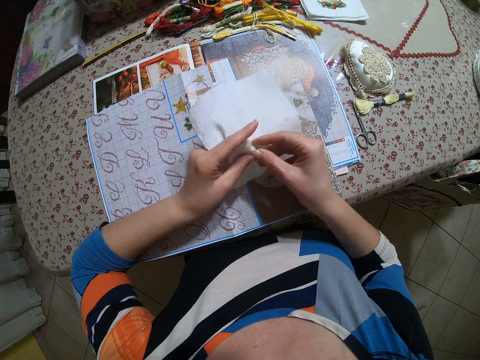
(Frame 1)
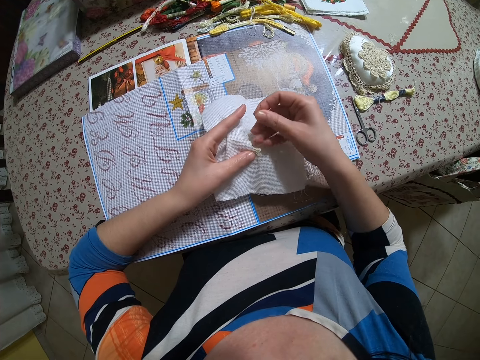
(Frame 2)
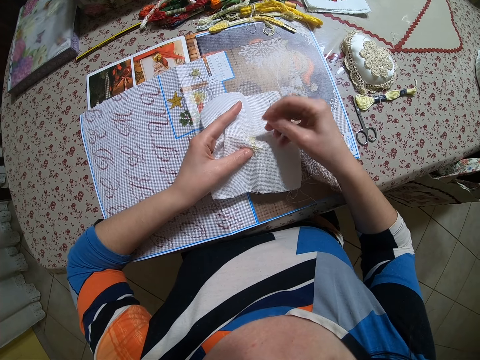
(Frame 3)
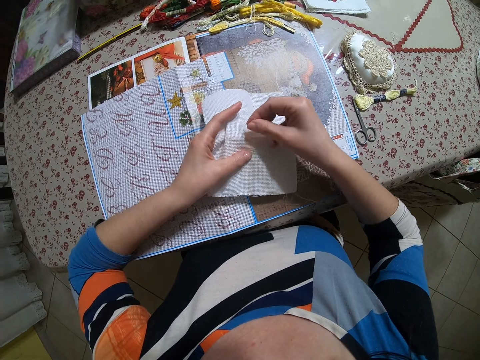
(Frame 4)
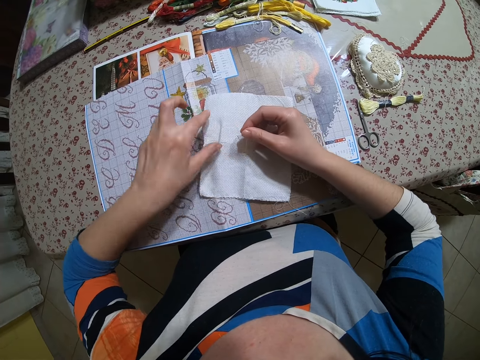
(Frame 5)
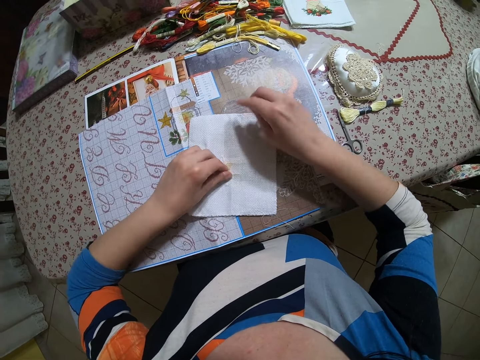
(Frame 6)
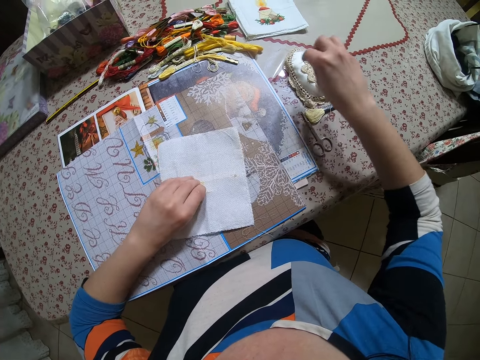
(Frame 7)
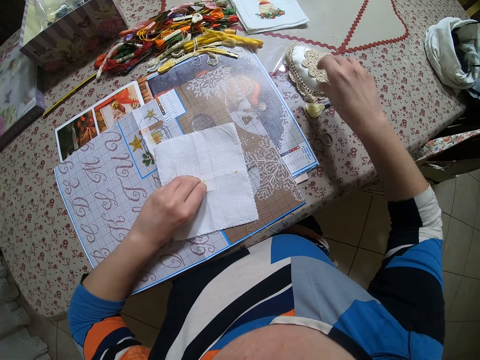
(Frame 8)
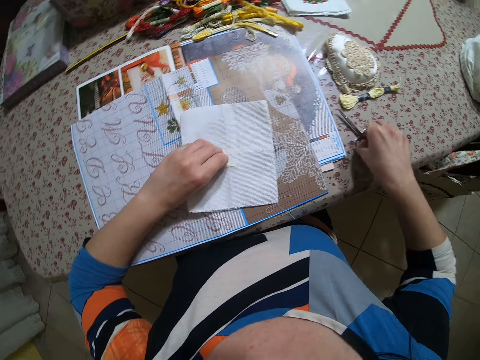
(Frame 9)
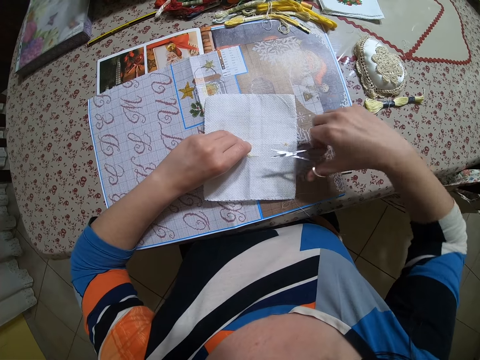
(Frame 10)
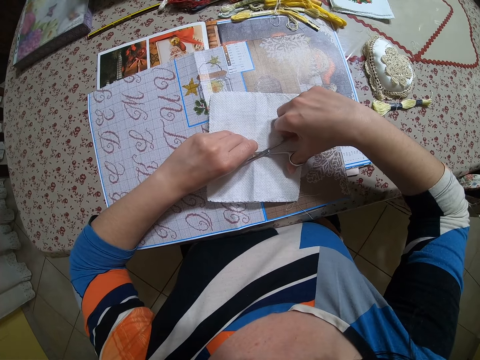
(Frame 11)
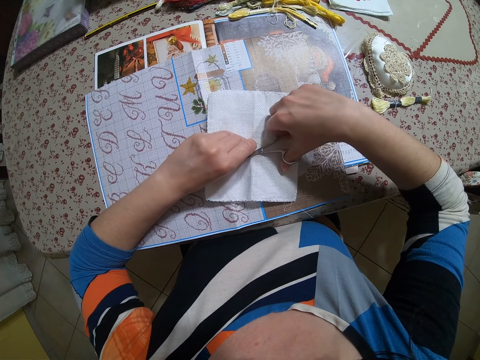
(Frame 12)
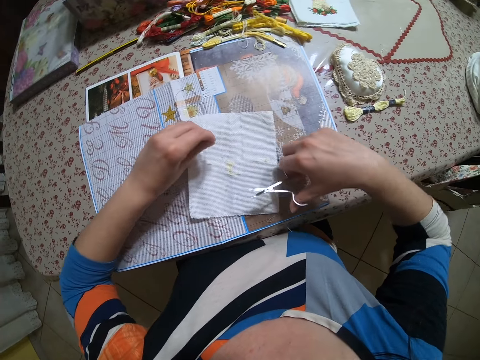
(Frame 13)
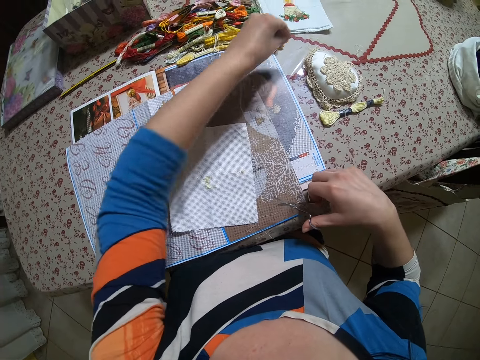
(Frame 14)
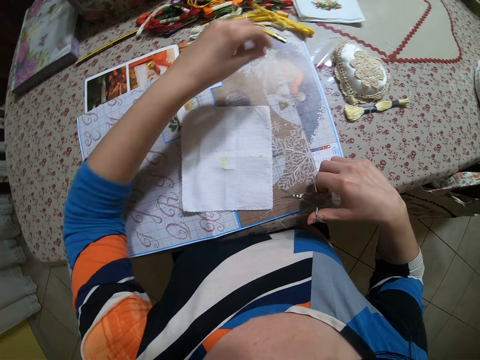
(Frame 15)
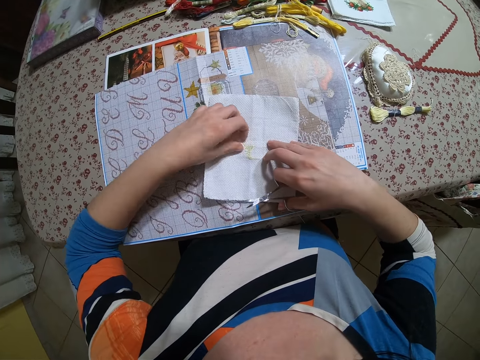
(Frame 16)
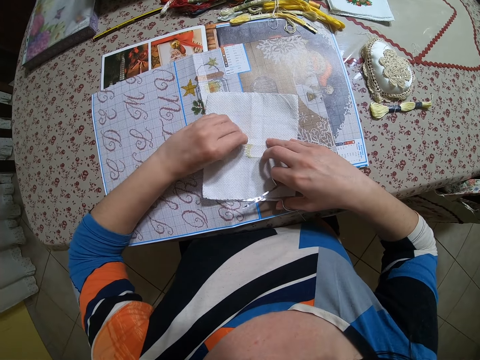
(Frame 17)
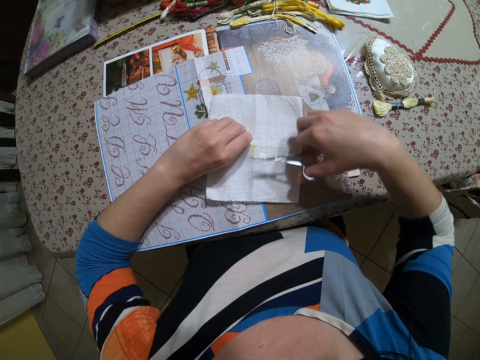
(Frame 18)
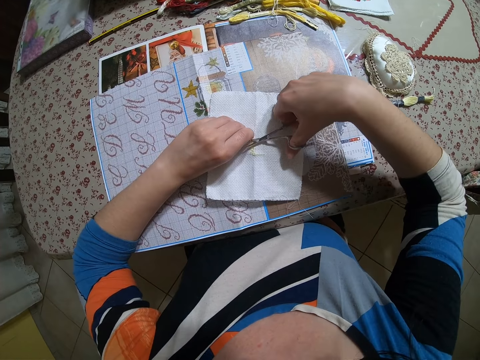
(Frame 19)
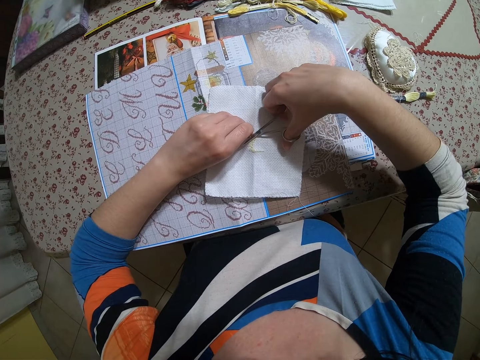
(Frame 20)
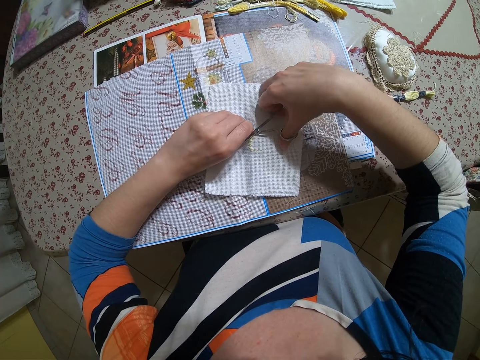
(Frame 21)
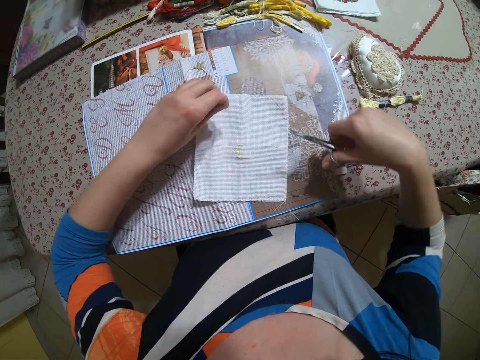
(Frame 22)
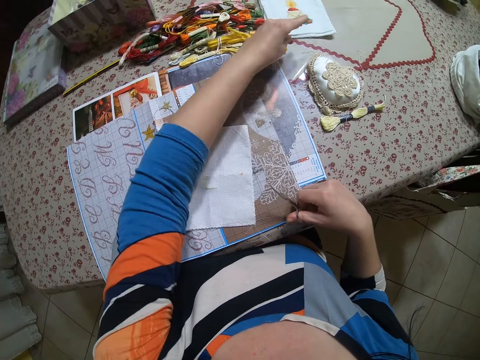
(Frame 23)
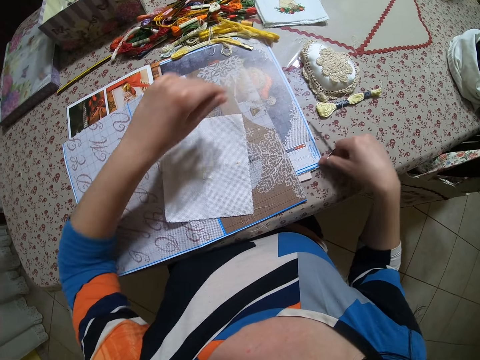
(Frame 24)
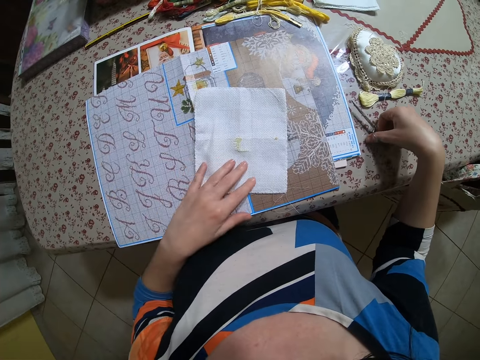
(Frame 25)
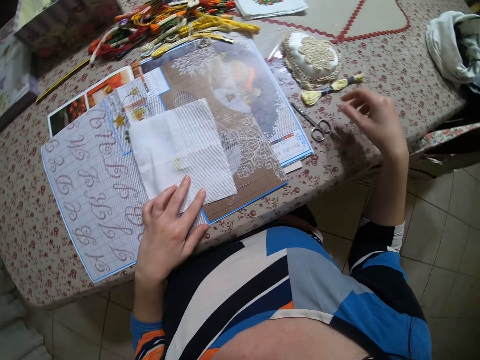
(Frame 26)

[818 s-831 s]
The camera wearer holds the thread in the muslin with her right hand. She drops the muslin in her left hand on the table. She holds the thread in the muslin with her right hand. She drops the needle in the needle holder with her right hand. She picks up the scissors from the table with her right hand. She cuts the thread in the muslin with the scissors in her right hand. She drops the thread in her left hand on the table. She holds out the thread on the piece of cloth with her left hand. She cuts the thread on the piece of cloth with the scissors in her right hand. She drops the thread on the table with her left hand. She drops the scissors on the table with her right hand.

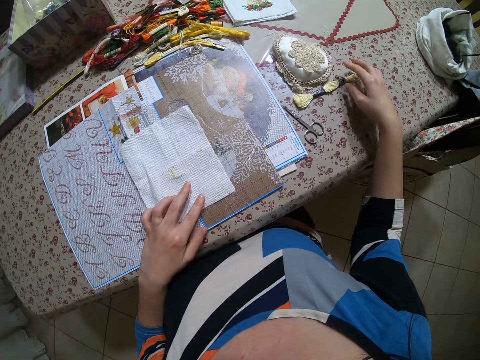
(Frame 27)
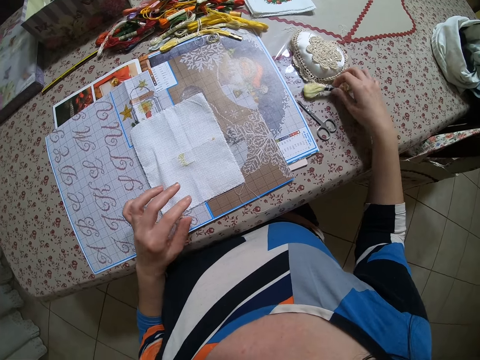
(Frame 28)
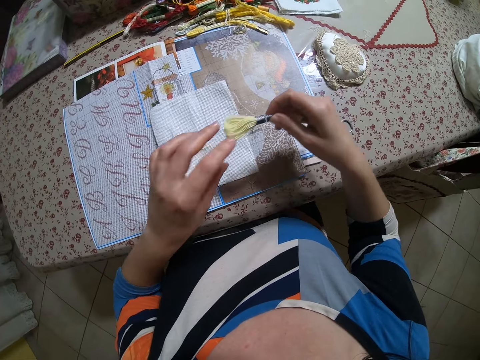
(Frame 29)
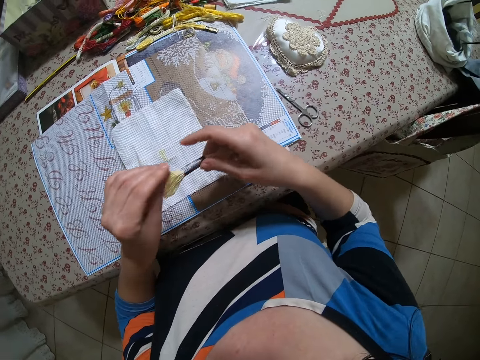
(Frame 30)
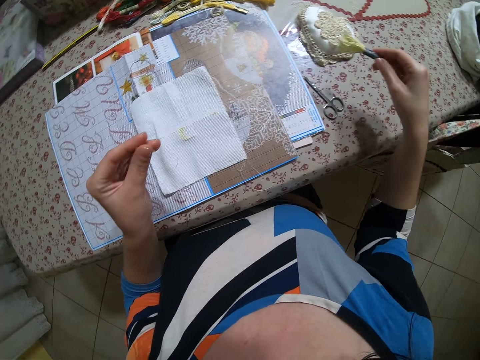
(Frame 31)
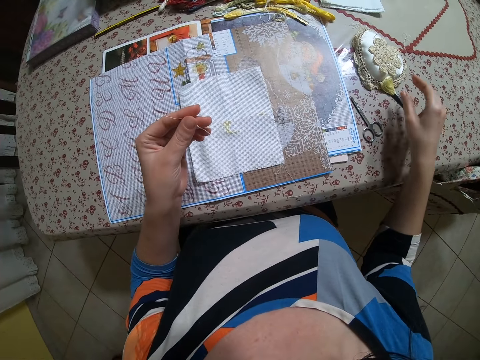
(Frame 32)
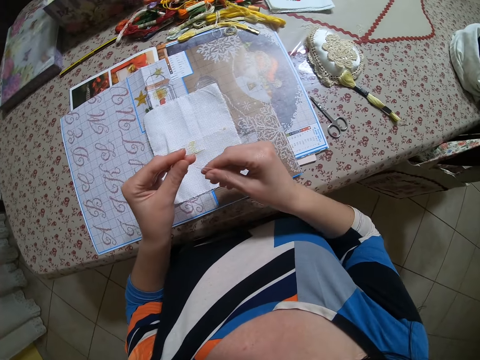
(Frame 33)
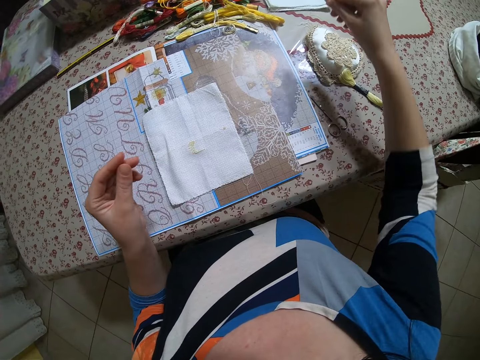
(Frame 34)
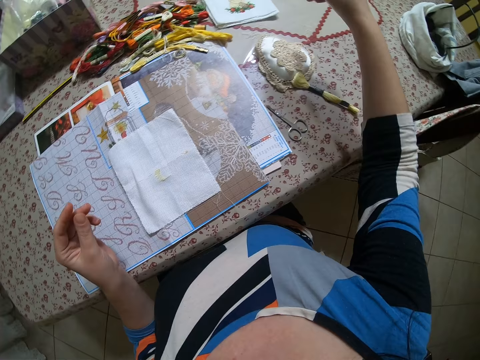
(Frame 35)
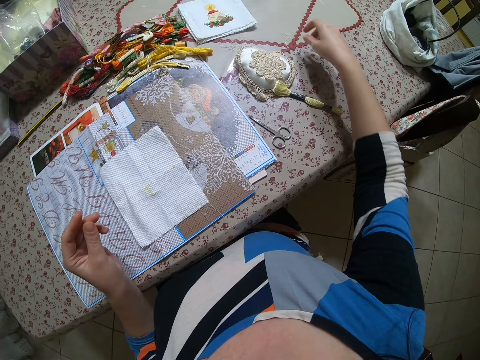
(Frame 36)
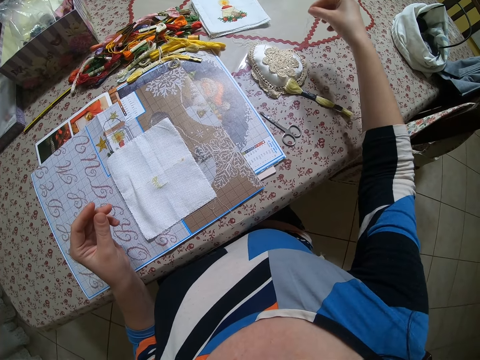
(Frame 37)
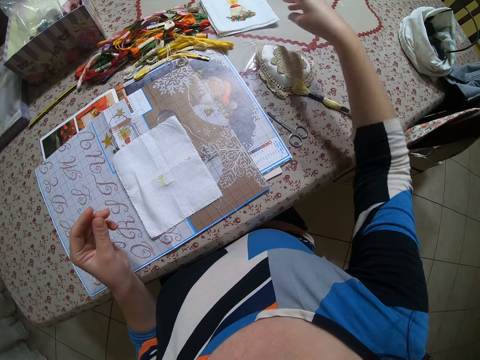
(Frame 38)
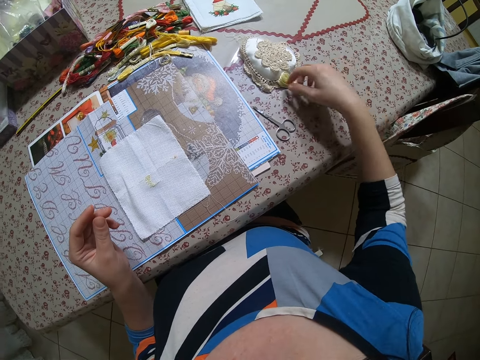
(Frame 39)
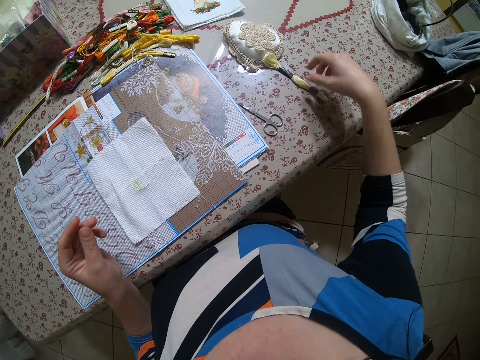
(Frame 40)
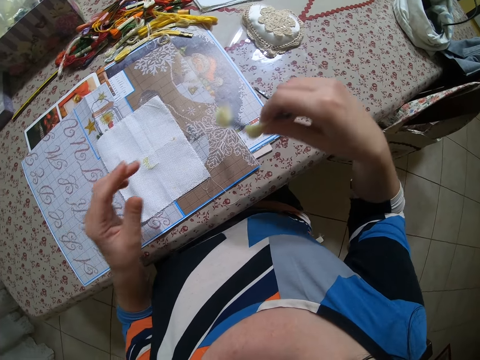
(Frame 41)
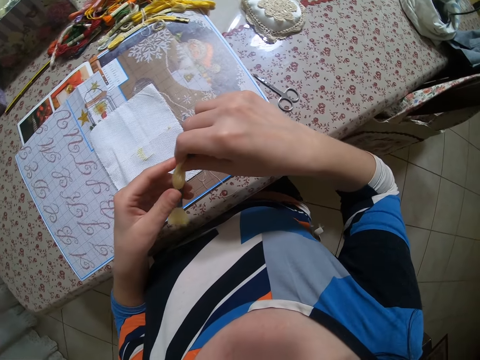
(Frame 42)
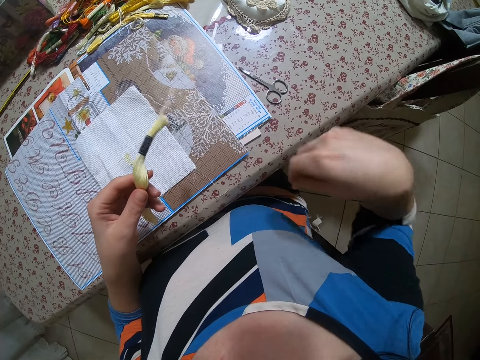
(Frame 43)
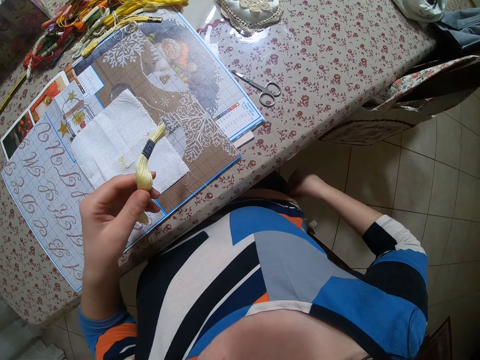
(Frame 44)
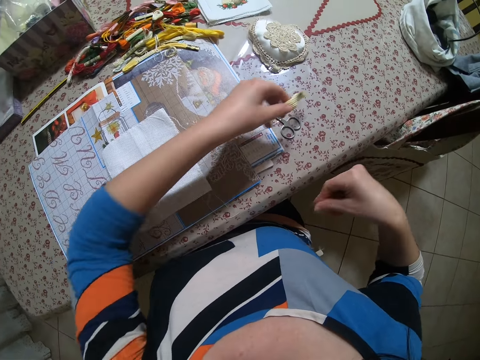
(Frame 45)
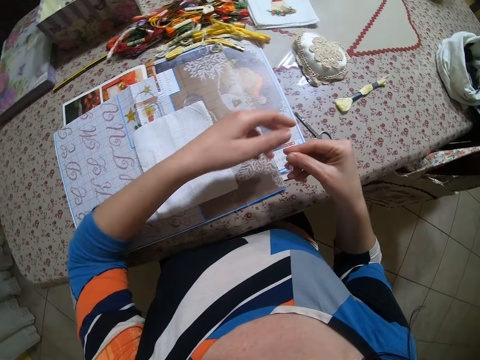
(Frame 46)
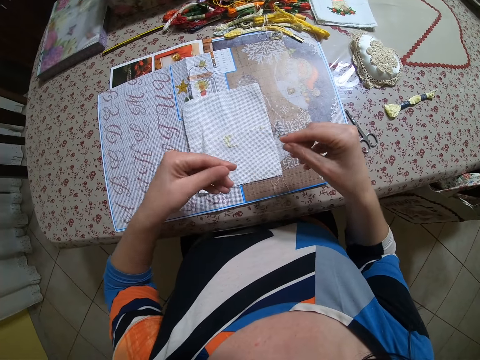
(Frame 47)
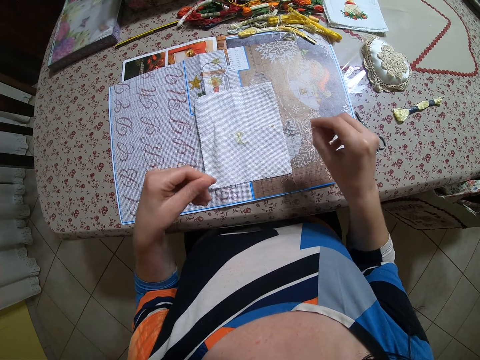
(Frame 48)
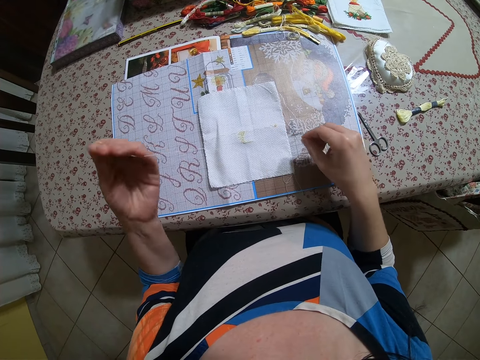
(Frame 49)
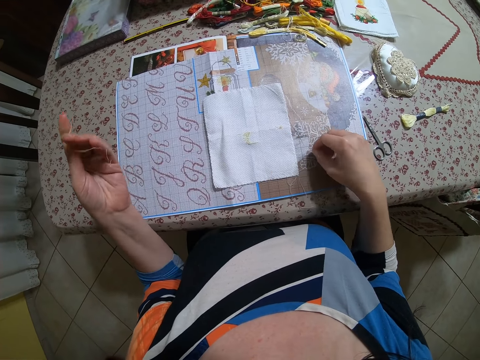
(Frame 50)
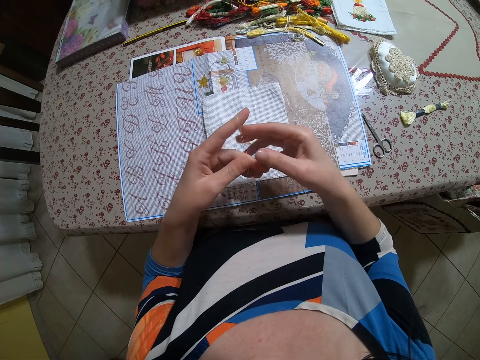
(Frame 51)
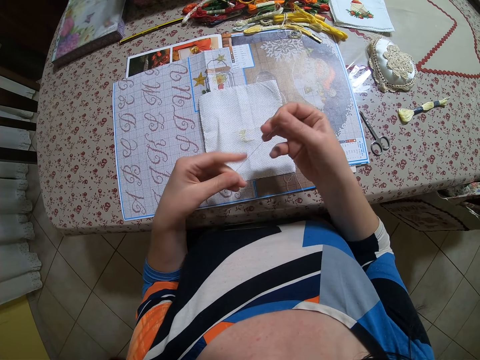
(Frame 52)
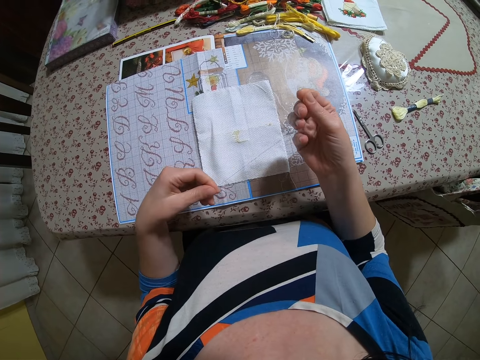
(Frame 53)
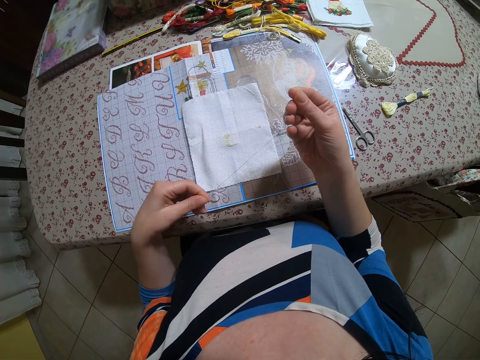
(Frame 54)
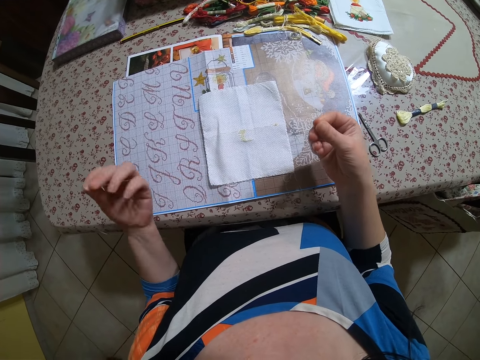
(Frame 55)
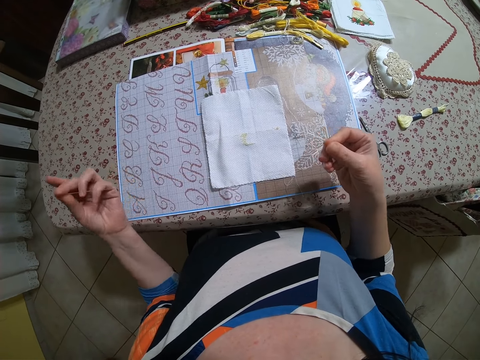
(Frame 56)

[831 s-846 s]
The camera wearer picks up a roll of thread from the table with her right hand. She picks a thread from the roll of thread in her right hand with her left hand. She pulls the thread with her hand. She drops the roll of thread on the table with her right hand. She holds the thread with both hands. She takes the thread in her left hand with her right hand. She drops the thread on the table with her right hand. She picks up something from the table. She moves a thread on the table with her right hand. She drops something on the paper. She moves the needle pad aside on the table with her right hand. She picks up the roll of thread from the table with her right hand. She holds the roll of thread with her hands. She places the thread on the other hand. She picks a thread from her cloth with her right hand. She drops the roll of thread on the table with her left hand. She holds the thread in her hand. She adjusts the thread with her hand.
